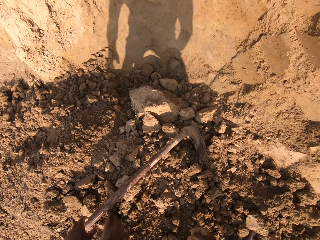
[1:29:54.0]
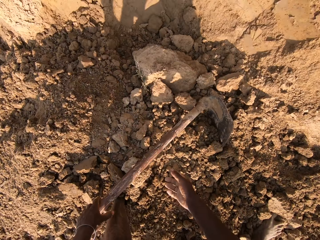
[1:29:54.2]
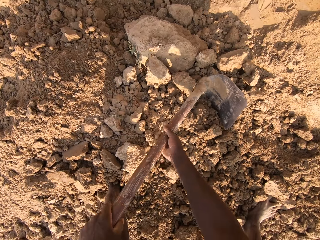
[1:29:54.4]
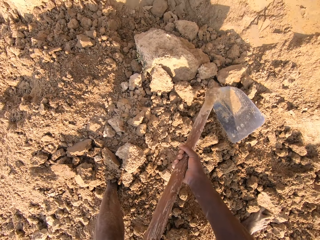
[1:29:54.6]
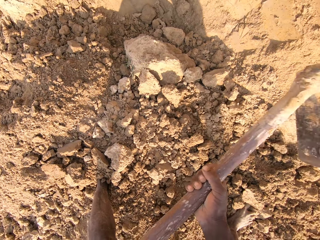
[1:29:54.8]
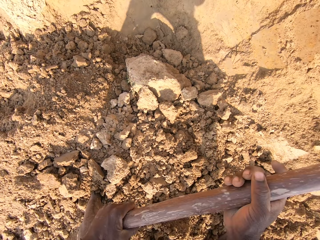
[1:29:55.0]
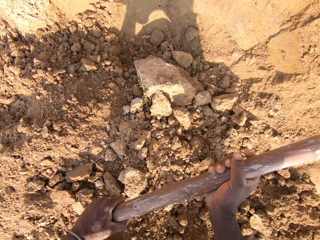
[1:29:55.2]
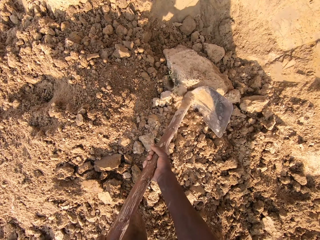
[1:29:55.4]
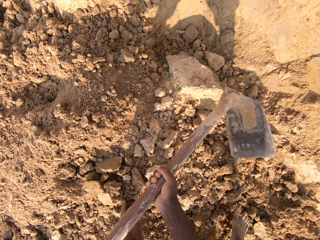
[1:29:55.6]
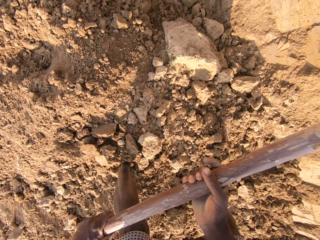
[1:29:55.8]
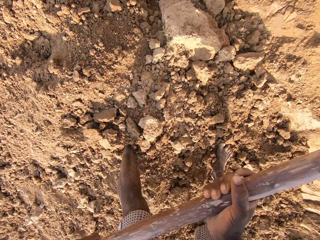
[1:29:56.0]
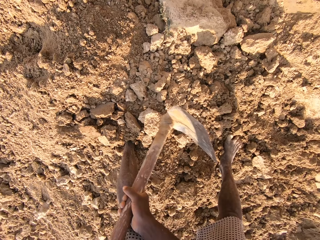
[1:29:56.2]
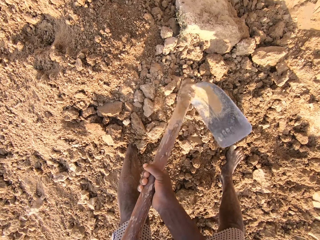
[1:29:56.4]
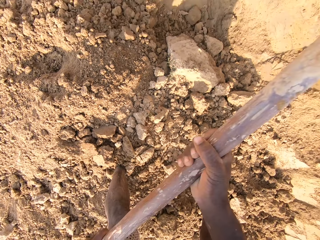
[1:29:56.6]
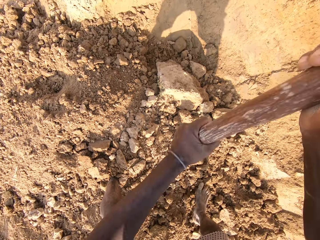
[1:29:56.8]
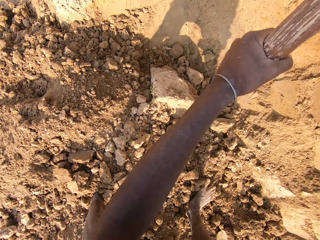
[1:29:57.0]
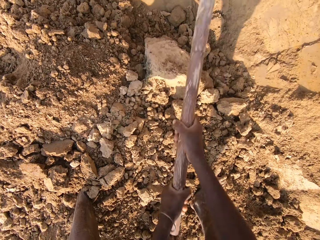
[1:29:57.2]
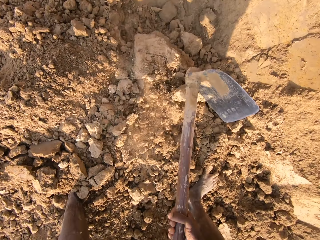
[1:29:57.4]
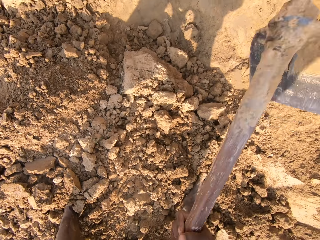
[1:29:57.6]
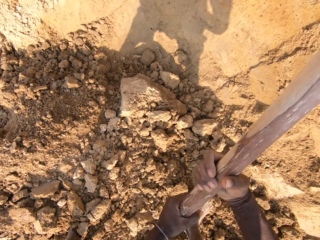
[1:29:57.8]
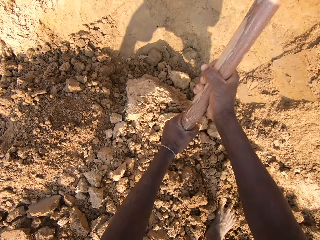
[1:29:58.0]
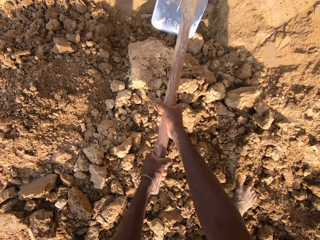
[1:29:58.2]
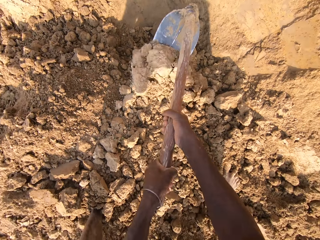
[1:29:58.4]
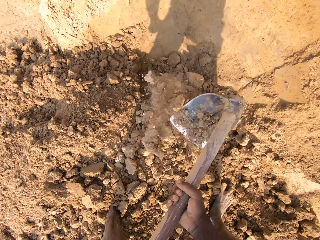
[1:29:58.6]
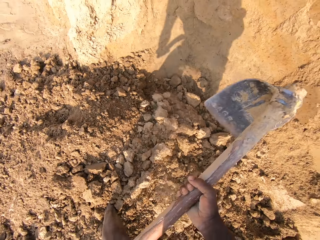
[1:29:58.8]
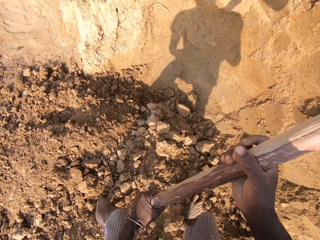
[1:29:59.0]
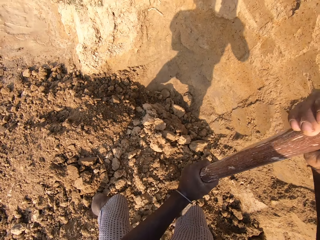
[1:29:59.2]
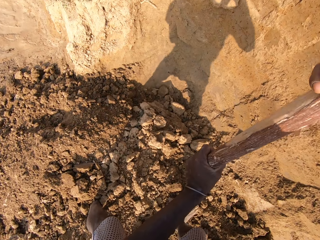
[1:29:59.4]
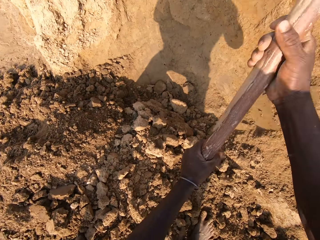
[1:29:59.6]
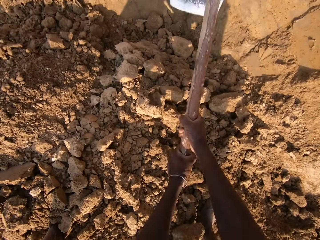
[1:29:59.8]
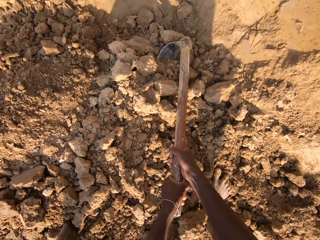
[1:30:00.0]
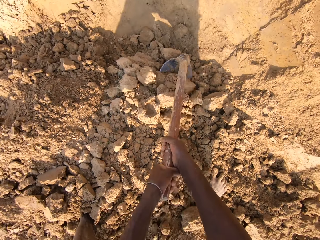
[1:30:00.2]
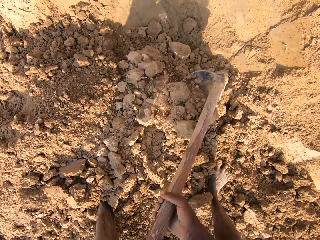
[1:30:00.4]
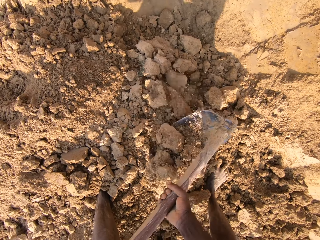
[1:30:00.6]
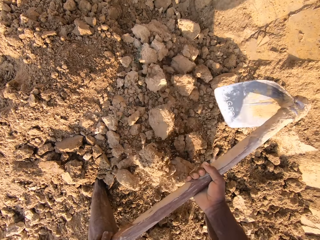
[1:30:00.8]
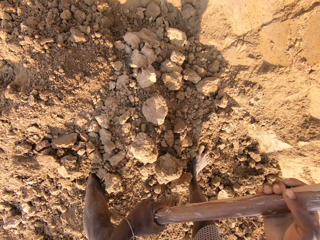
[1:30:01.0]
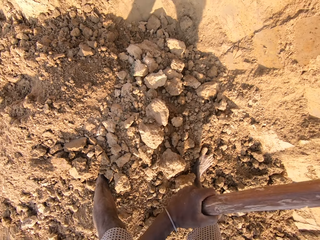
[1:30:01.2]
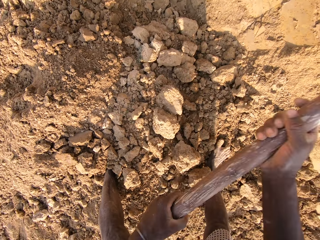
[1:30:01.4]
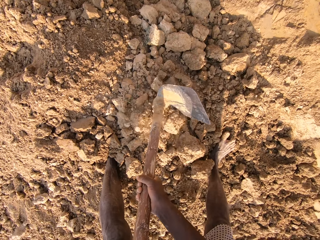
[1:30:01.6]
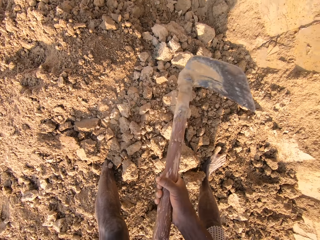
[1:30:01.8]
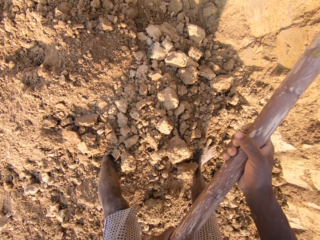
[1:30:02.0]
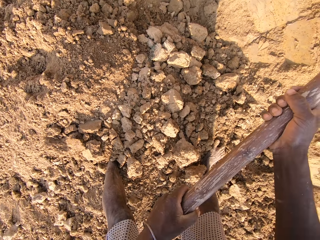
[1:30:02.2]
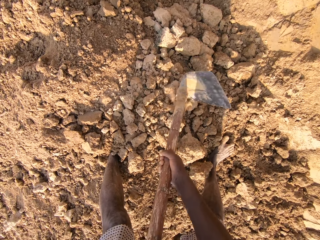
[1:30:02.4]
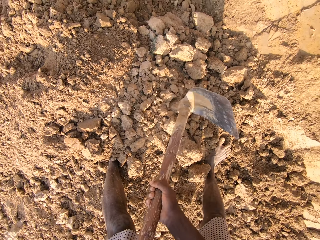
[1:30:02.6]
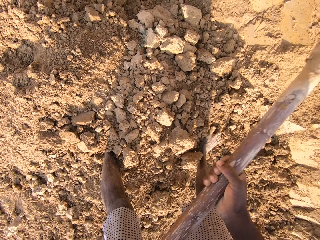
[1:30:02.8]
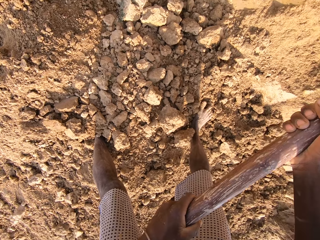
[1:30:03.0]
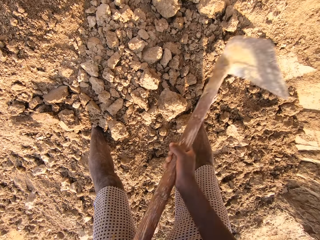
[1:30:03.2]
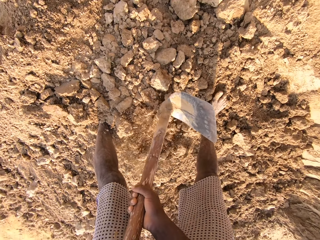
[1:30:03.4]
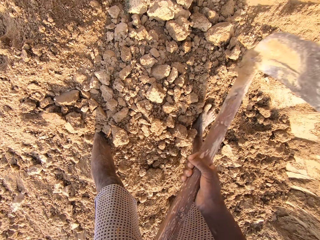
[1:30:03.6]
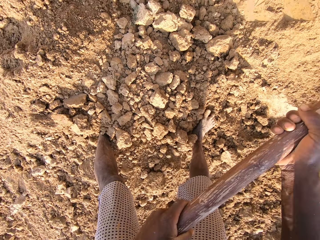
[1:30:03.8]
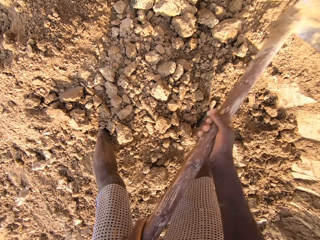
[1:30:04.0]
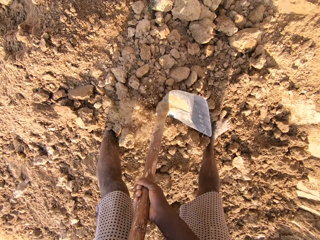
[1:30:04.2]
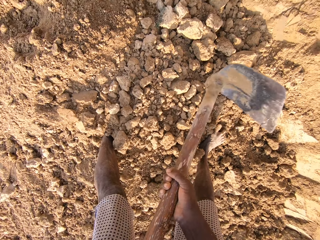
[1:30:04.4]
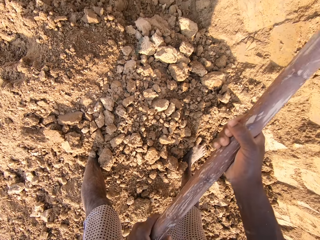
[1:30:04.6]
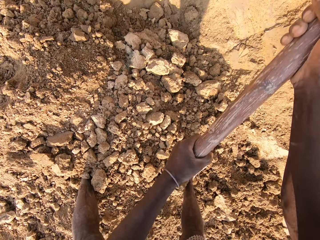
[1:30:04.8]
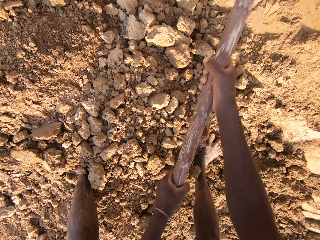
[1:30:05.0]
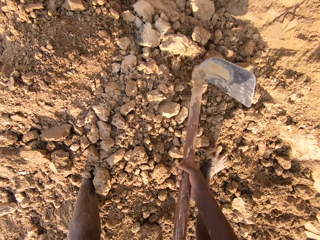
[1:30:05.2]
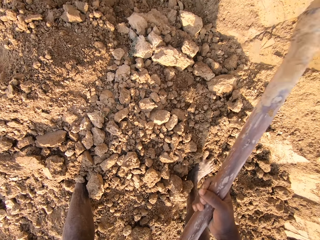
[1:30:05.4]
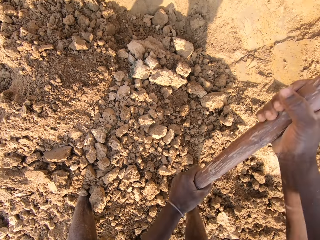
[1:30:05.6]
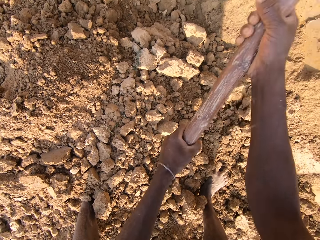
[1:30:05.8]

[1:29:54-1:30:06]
The camera wearer picks up the hoe from the sand. They break the soil into small particles with the hoe. They dig sand with the hoe. They break sand with the hoe.

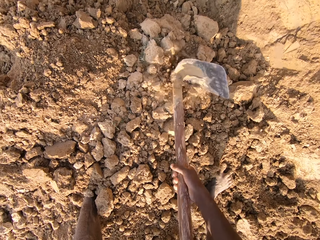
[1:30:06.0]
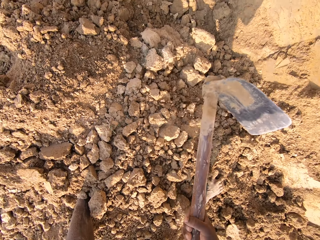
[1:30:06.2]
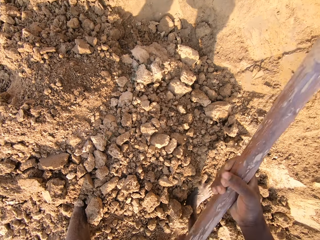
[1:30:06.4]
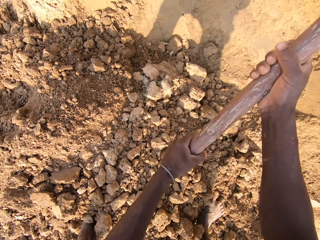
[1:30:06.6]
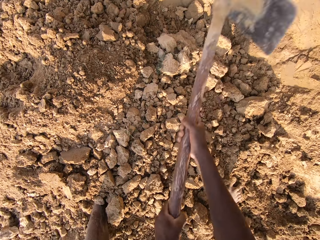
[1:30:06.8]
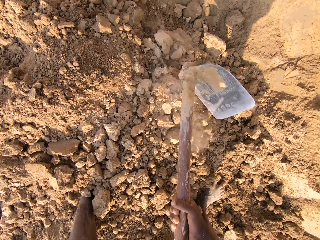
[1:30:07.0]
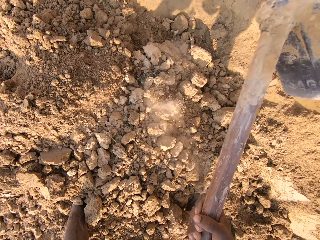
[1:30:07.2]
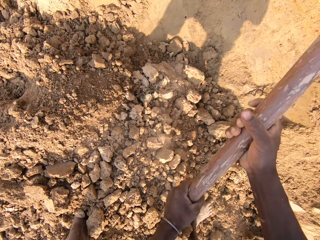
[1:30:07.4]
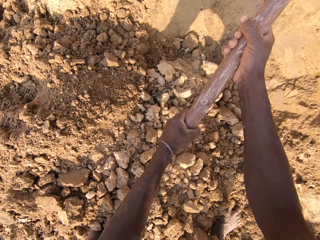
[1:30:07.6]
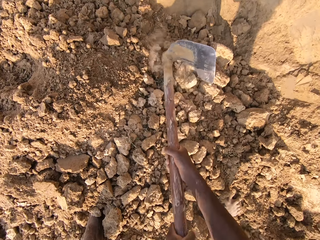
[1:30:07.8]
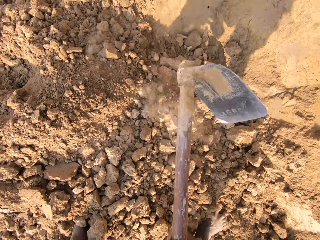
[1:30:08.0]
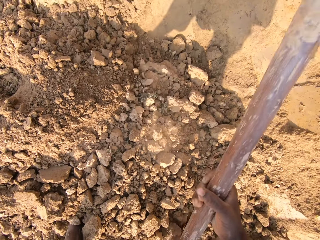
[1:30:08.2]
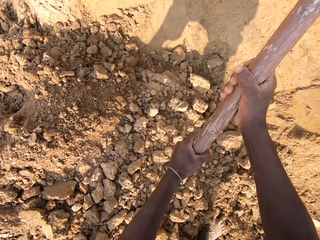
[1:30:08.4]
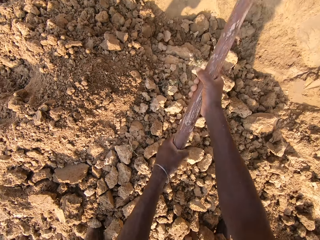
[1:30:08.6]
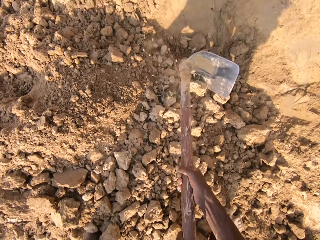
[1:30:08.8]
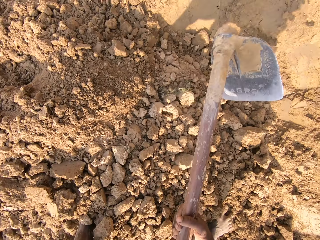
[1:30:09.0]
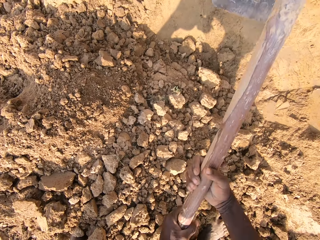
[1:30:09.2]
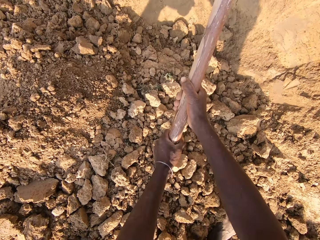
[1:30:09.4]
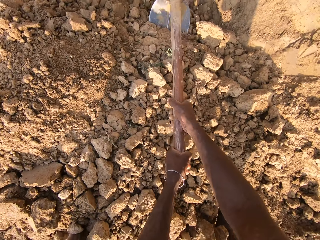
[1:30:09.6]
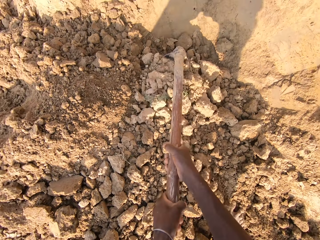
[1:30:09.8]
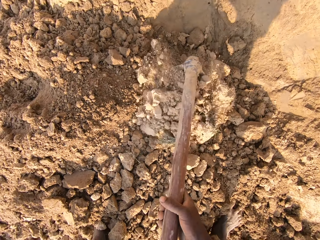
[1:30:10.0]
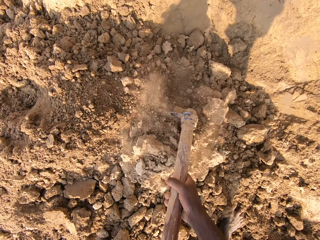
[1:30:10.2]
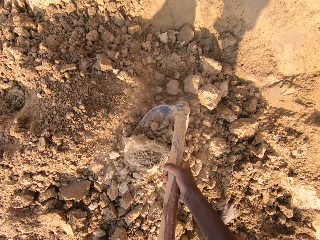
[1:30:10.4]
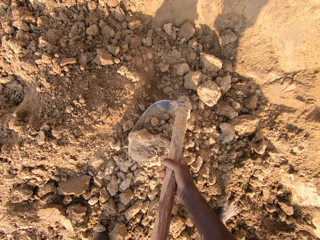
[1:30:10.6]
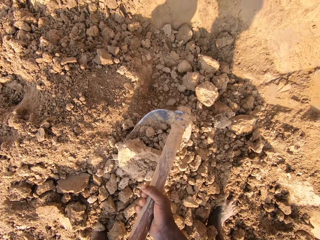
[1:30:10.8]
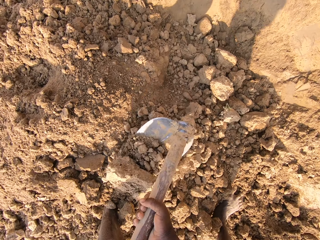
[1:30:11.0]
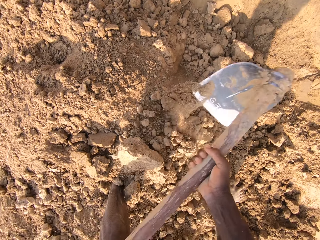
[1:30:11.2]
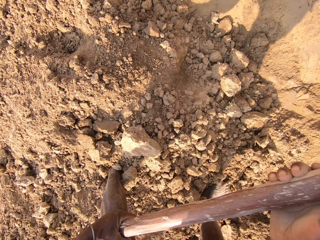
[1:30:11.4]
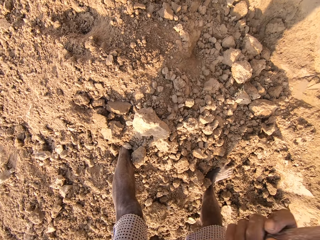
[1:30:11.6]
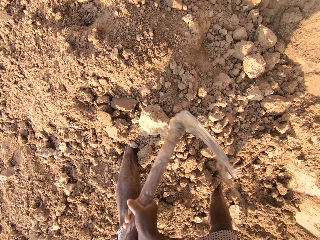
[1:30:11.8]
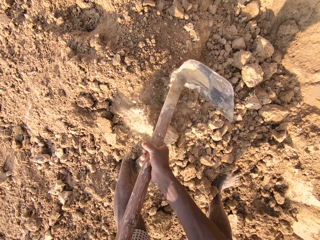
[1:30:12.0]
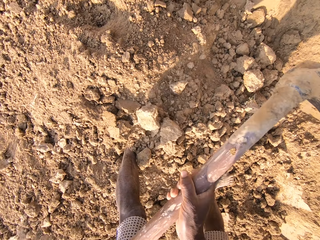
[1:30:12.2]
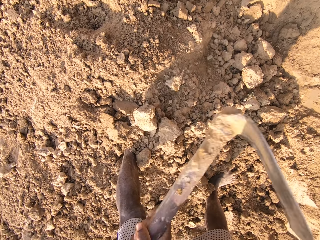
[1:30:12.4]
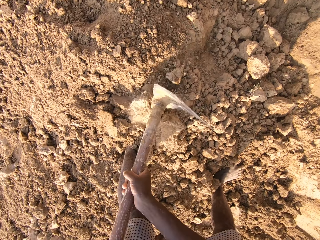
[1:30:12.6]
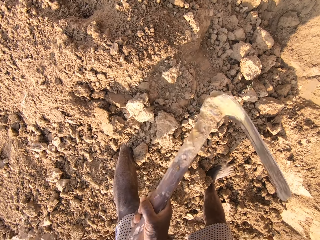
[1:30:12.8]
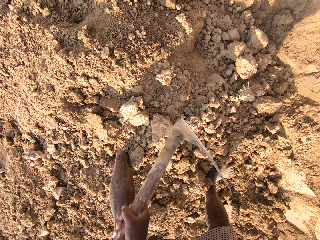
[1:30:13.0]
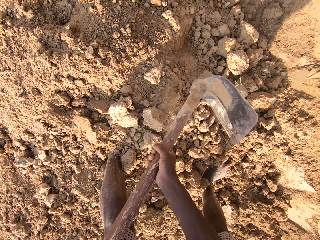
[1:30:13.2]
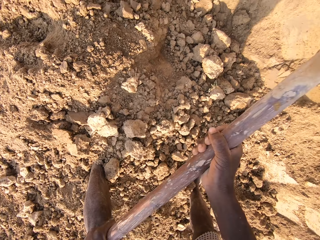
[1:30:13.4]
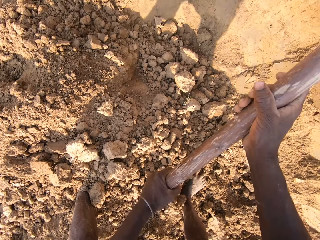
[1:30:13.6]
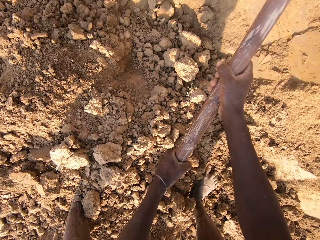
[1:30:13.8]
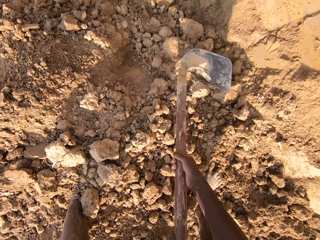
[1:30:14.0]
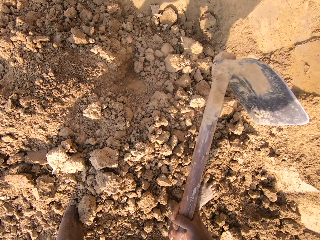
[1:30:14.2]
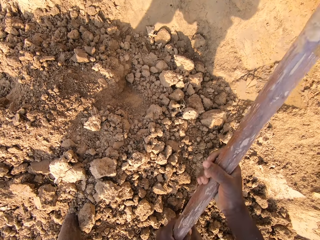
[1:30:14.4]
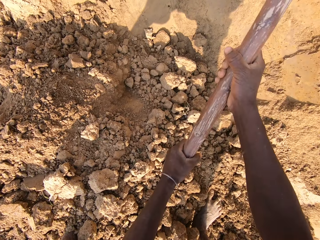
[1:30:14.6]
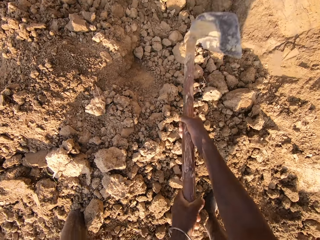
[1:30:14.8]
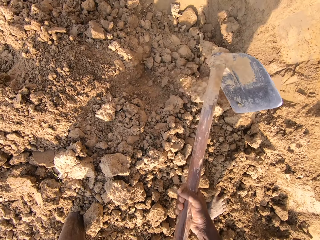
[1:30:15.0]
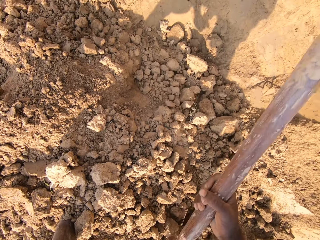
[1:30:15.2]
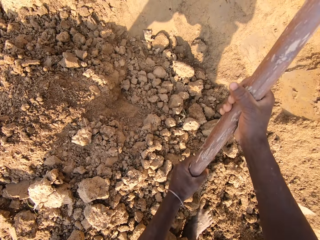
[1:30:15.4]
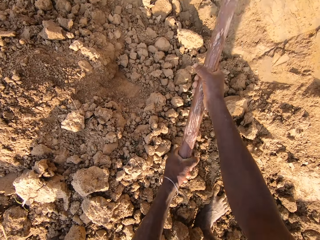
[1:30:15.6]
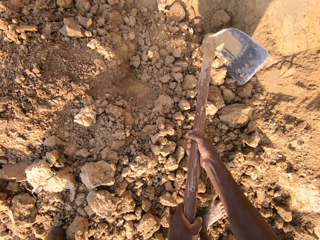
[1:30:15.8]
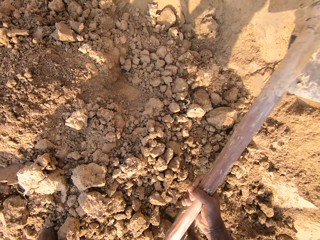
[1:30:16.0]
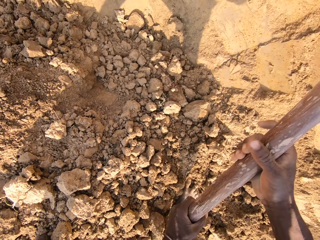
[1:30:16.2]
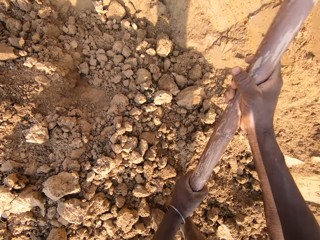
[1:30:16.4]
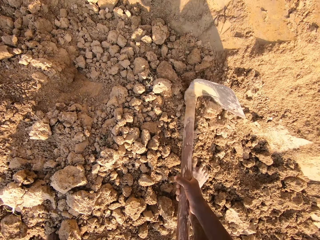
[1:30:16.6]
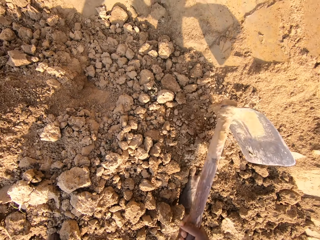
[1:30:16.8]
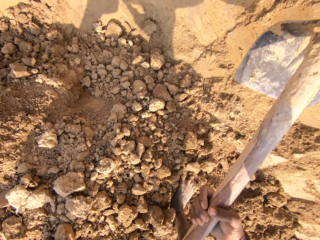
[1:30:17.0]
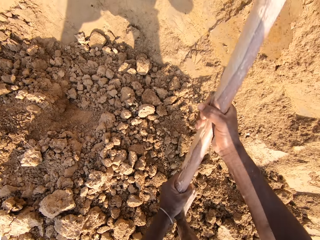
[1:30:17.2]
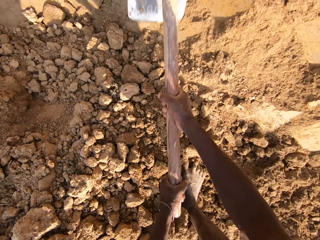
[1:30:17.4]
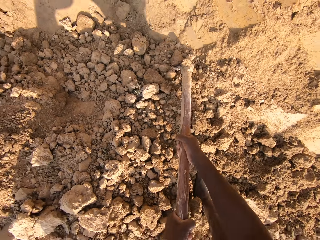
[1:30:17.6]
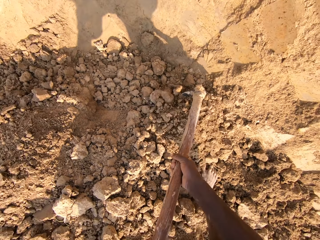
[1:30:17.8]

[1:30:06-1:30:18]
The camera wearer digs sand with the hoe. They break sand with the hoe.
